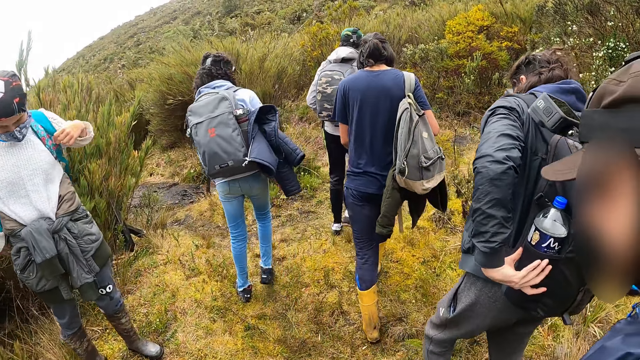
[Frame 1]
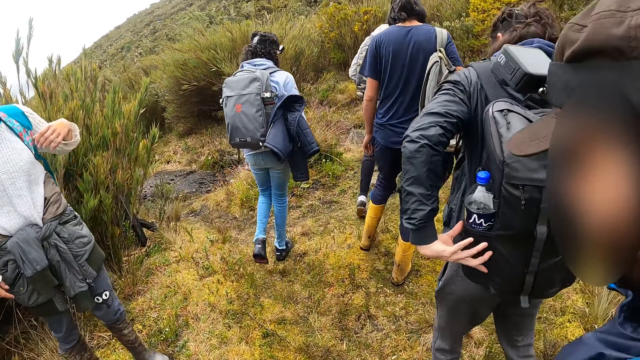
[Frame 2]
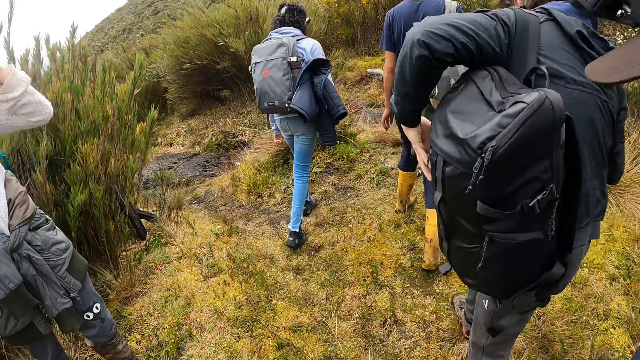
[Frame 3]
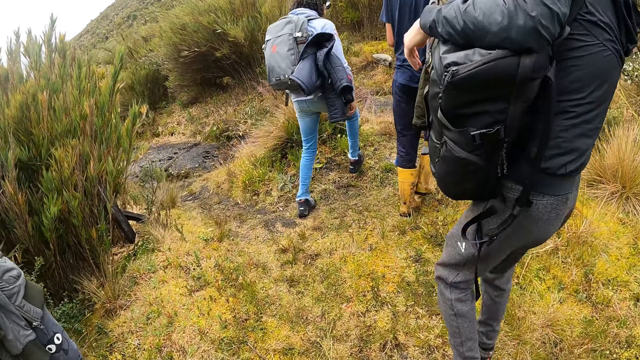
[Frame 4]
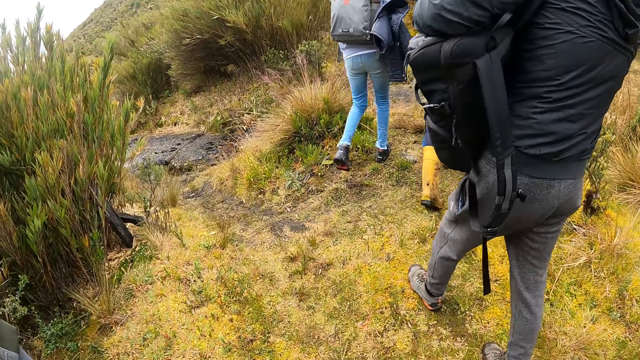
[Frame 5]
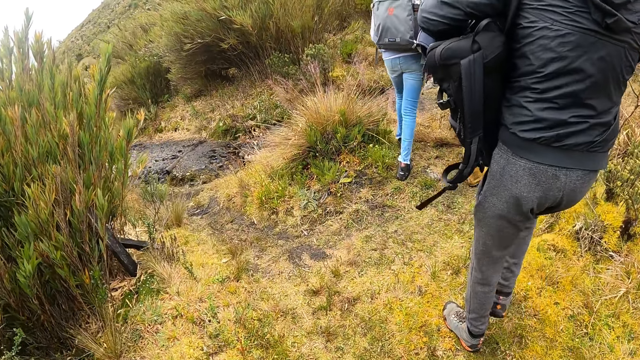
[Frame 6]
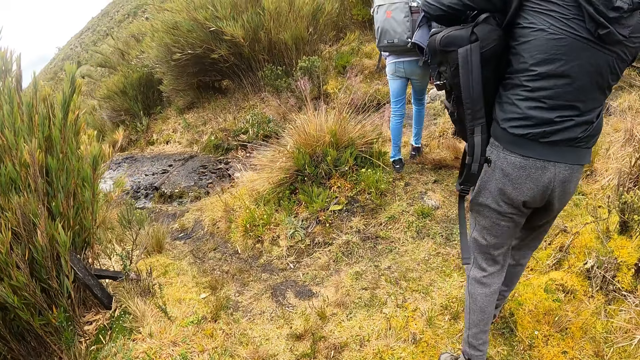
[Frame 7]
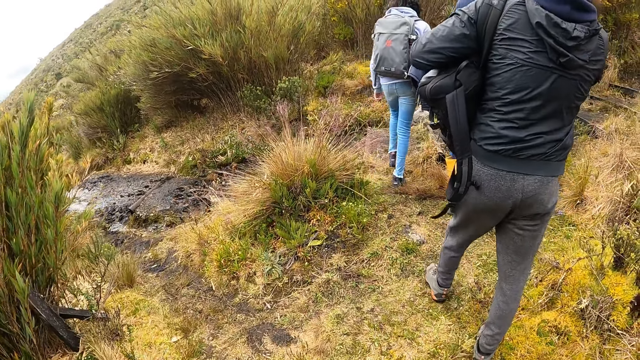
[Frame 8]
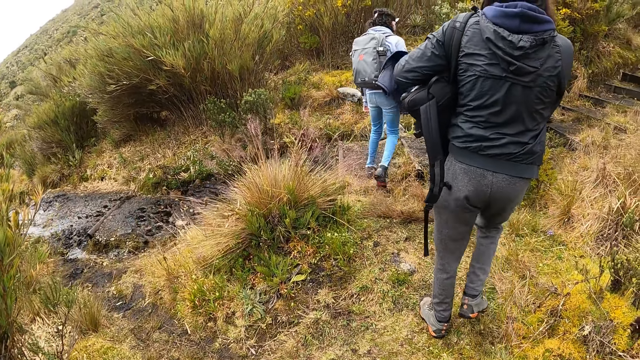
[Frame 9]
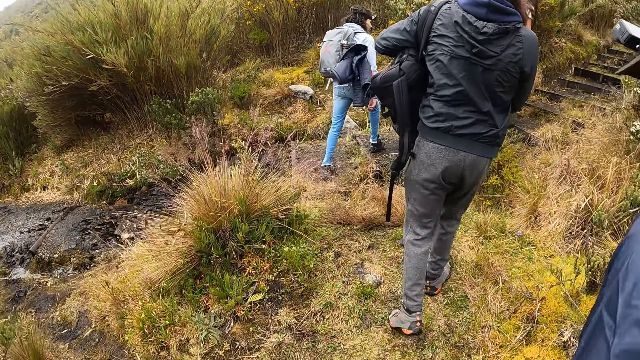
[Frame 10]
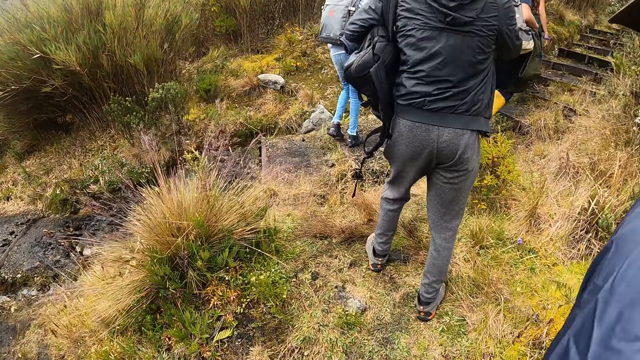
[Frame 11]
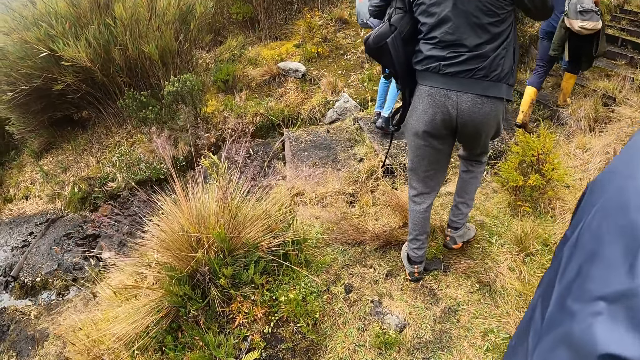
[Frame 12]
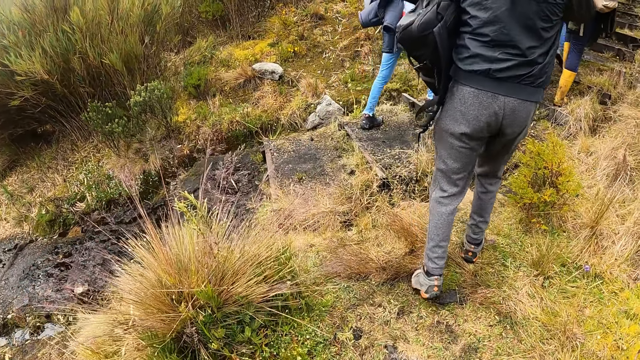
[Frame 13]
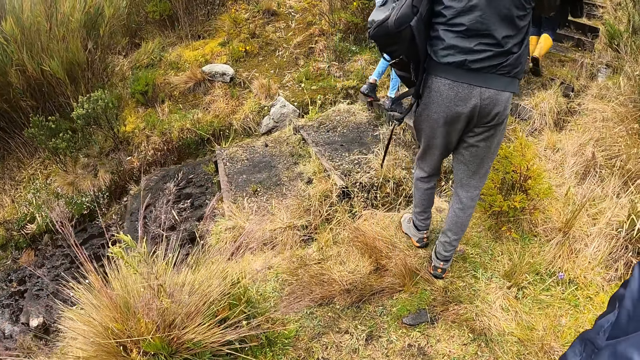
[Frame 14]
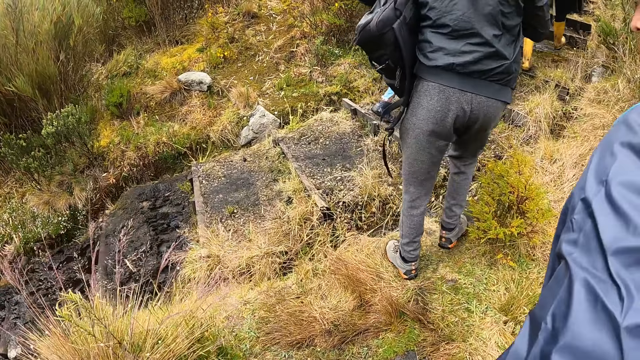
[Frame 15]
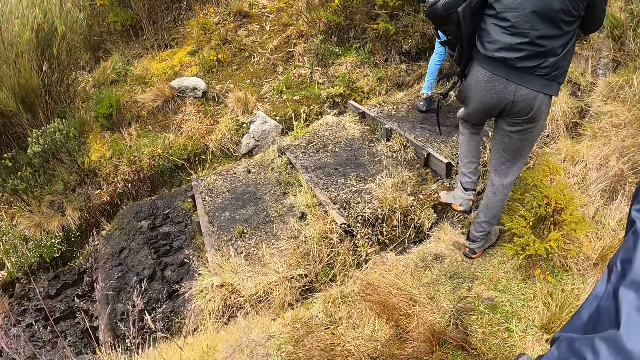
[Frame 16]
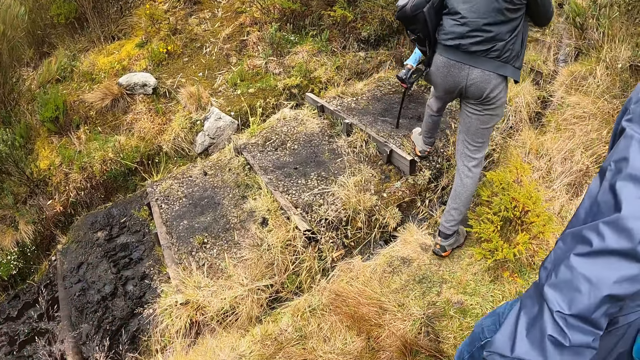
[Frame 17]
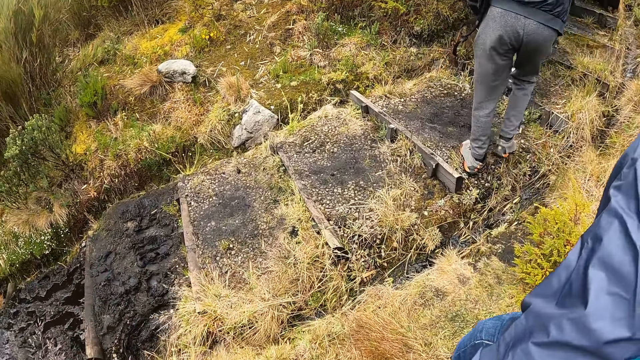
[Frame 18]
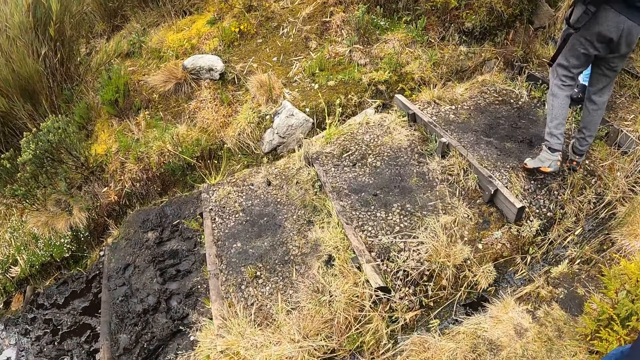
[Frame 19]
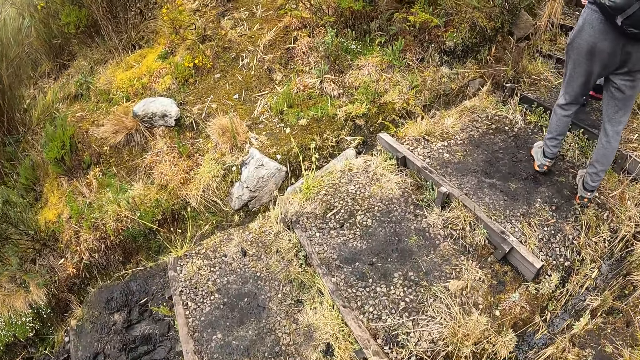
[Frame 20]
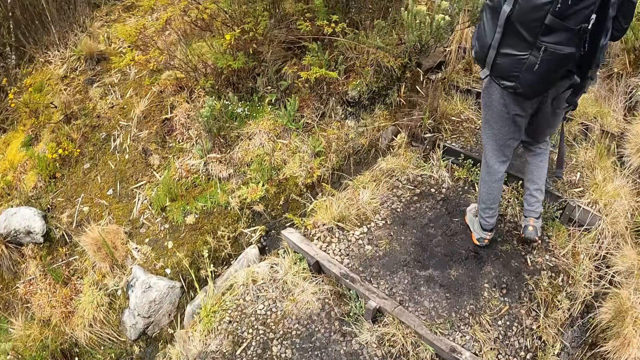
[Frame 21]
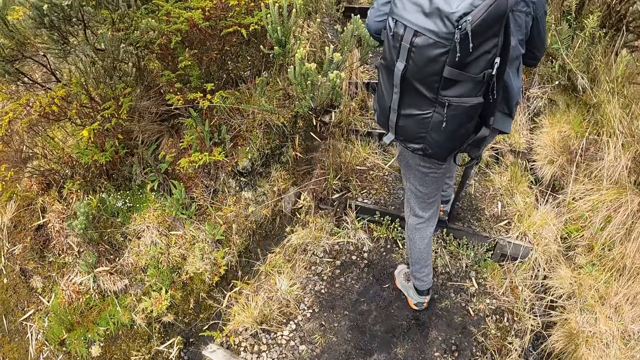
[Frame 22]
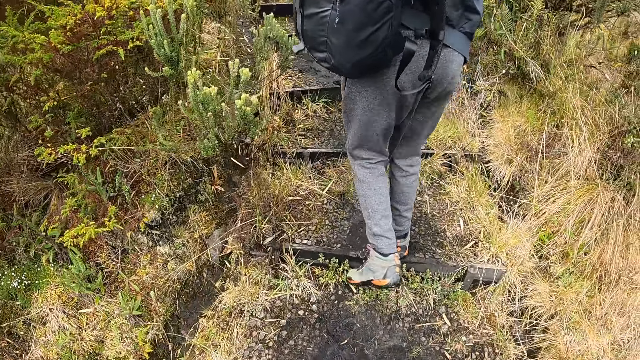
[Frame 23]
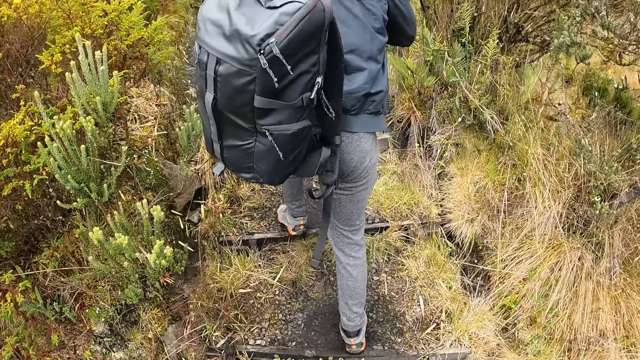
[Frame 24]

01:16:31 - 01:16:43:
A man takes the backpack off his back halfway.

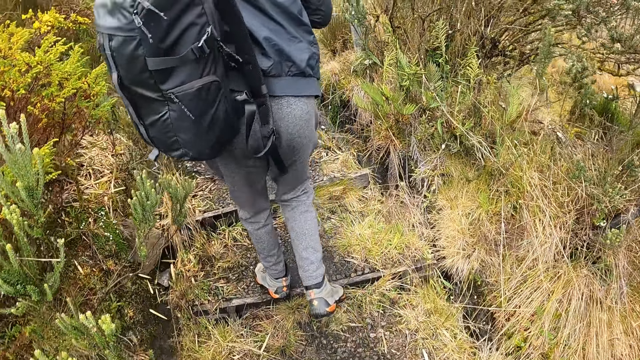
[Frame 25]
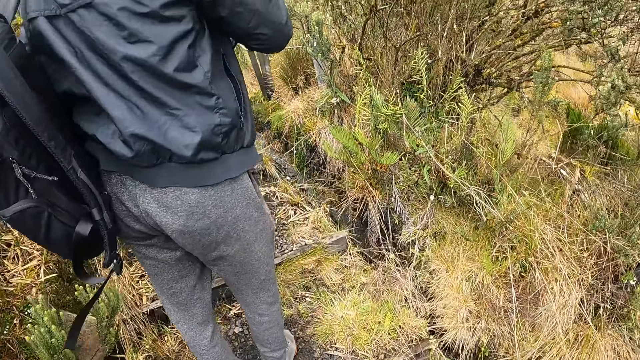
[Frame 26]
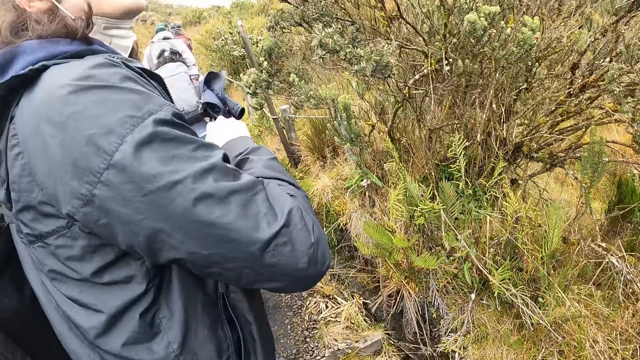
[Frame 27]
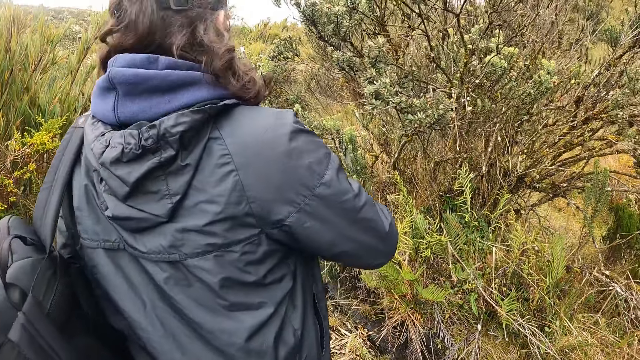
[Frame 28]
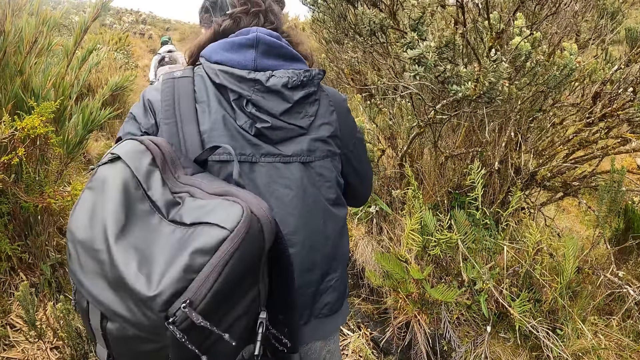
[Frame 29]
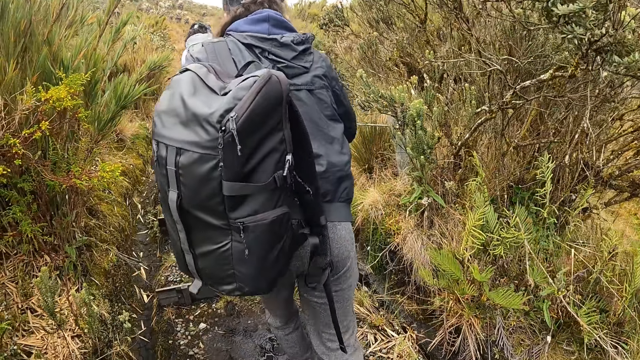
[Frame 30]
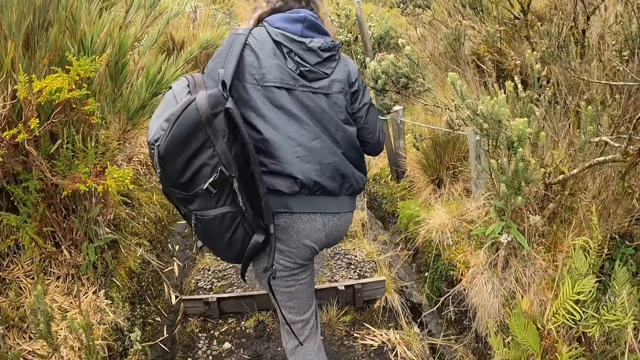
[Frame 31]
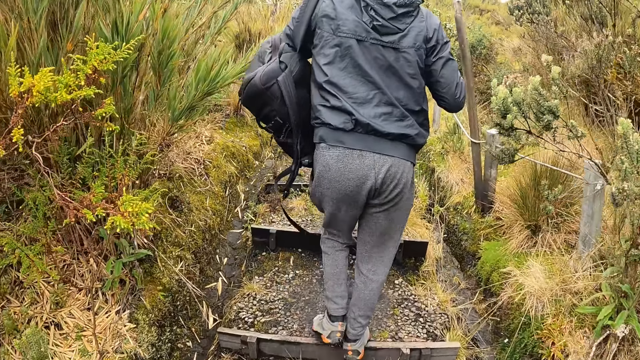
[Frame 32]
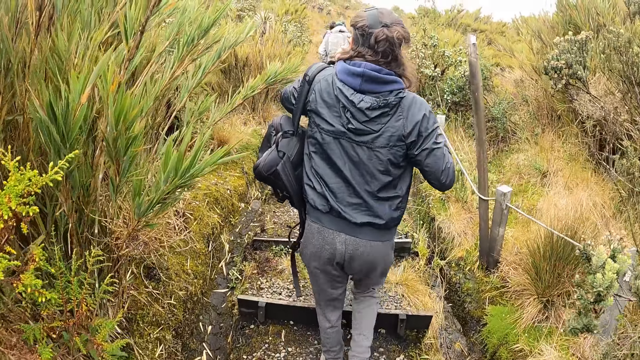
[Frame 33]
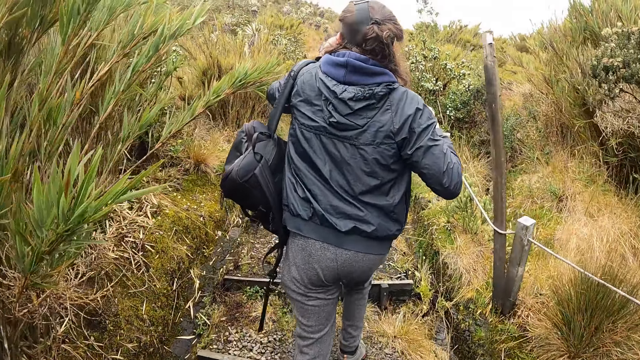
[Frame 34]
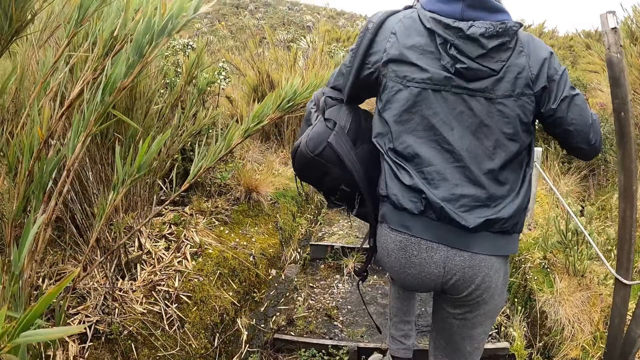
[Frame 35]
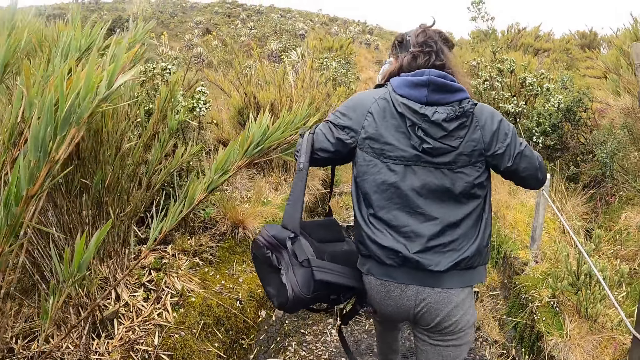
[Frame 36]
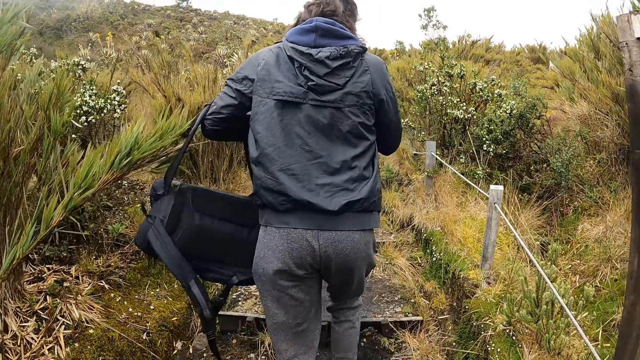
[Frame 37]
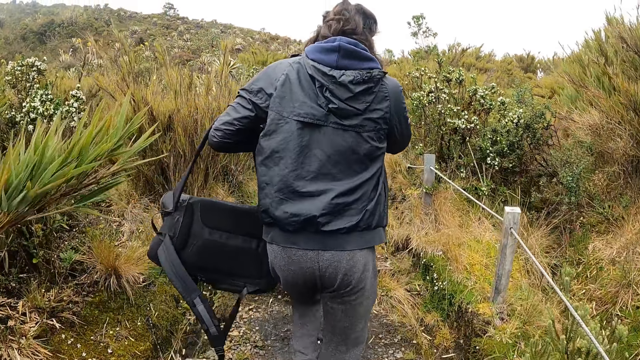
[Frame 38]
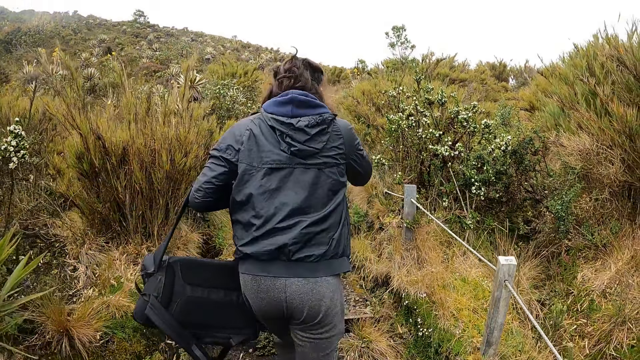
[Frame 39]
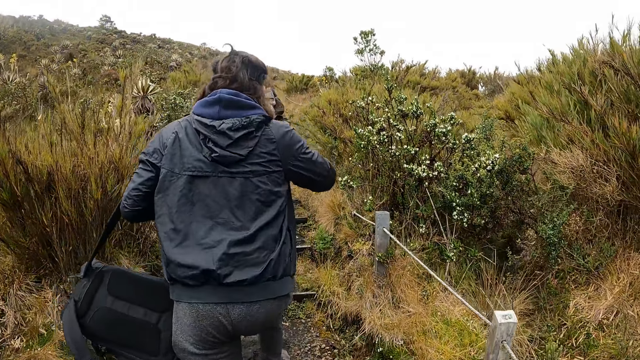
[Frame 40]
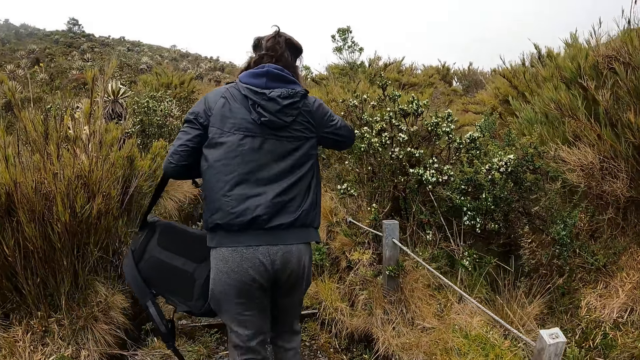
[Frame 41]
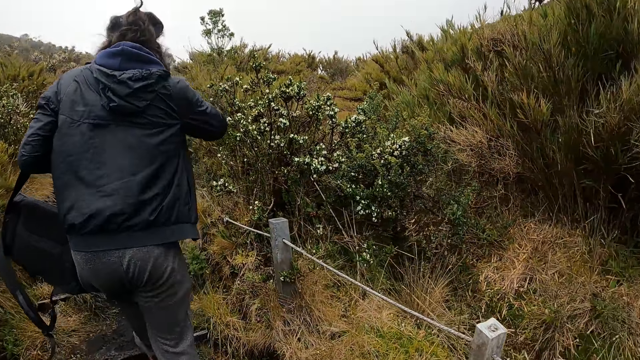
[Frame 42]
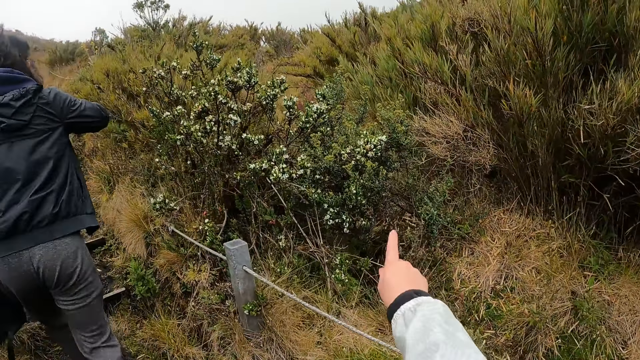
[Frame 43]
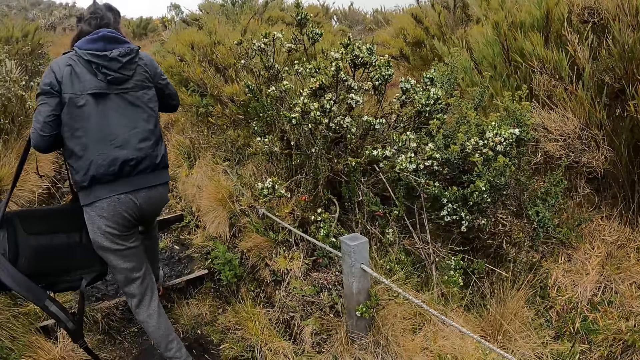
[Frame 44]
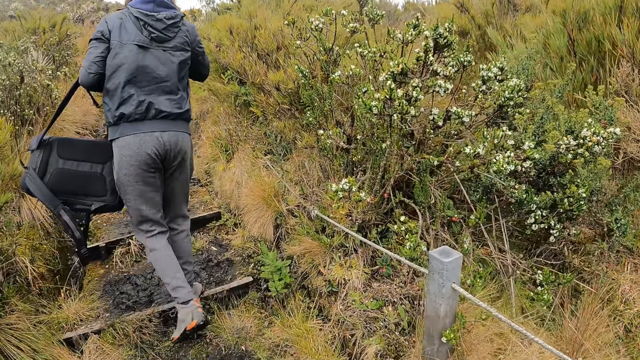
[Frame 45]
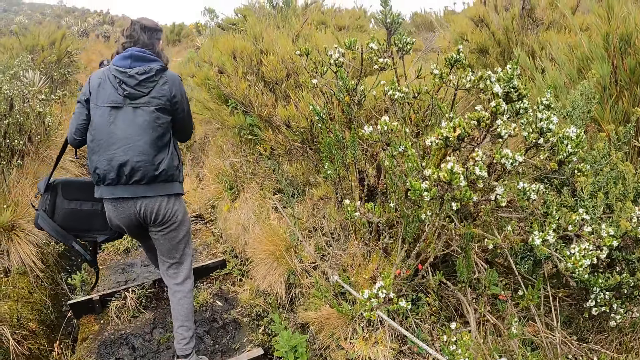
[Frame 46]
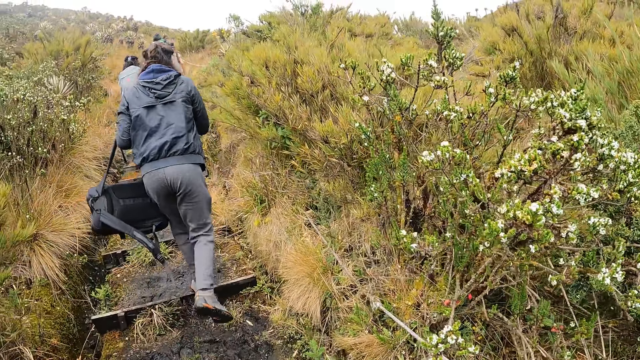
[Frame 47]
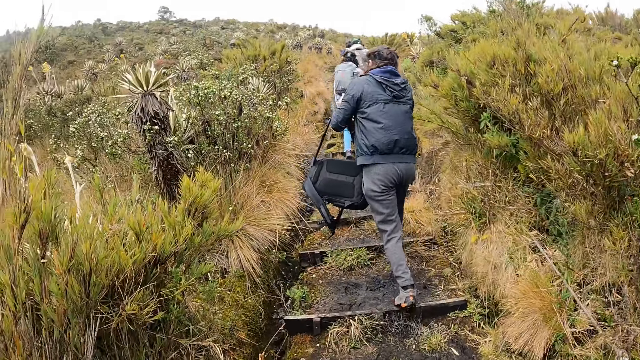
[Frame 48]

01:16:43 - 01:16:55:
The camera wearer points her right finger to a plant. She walks along the path.
